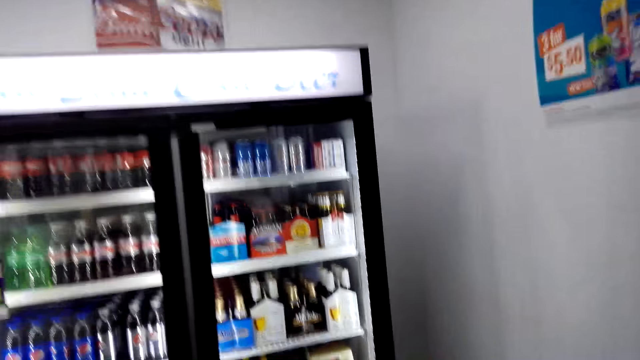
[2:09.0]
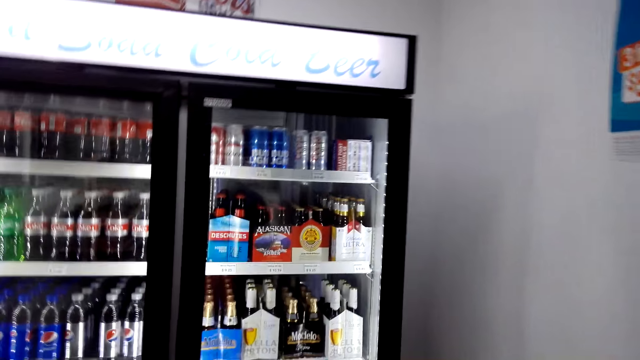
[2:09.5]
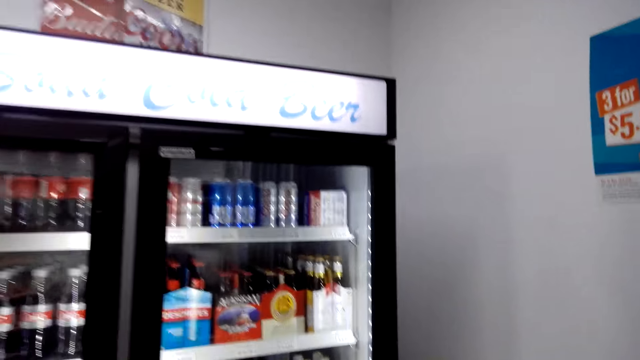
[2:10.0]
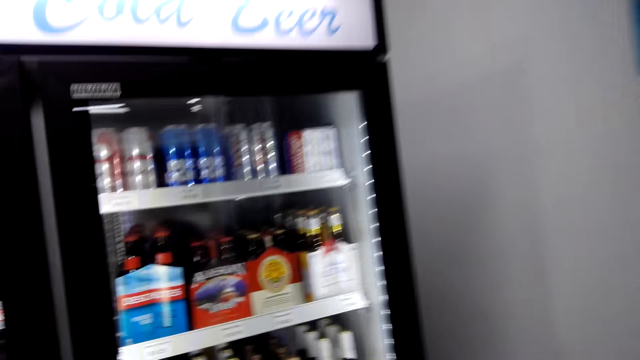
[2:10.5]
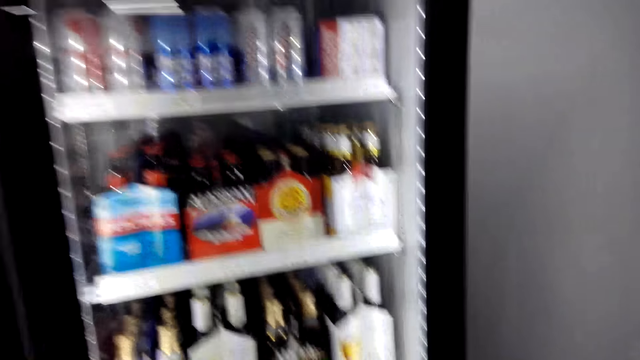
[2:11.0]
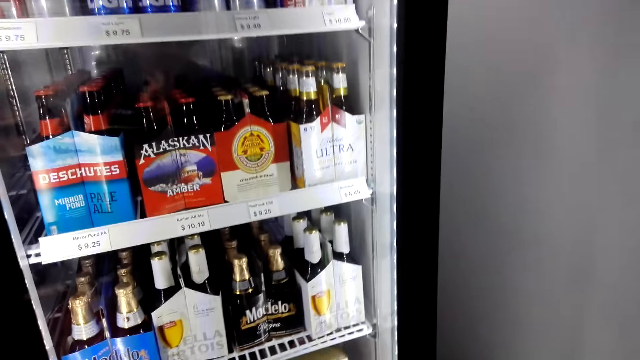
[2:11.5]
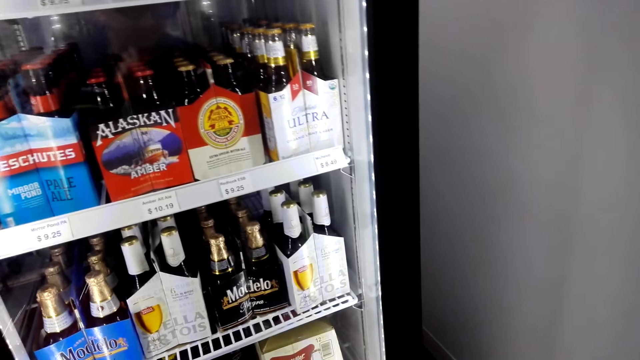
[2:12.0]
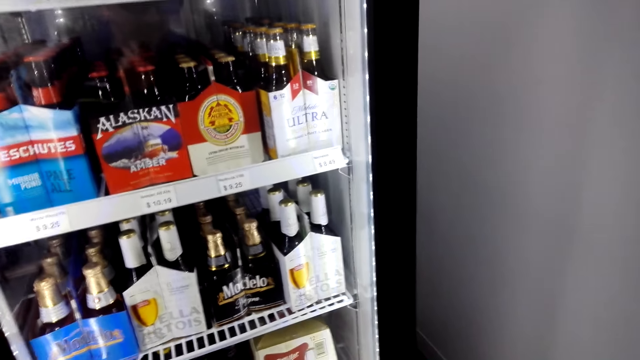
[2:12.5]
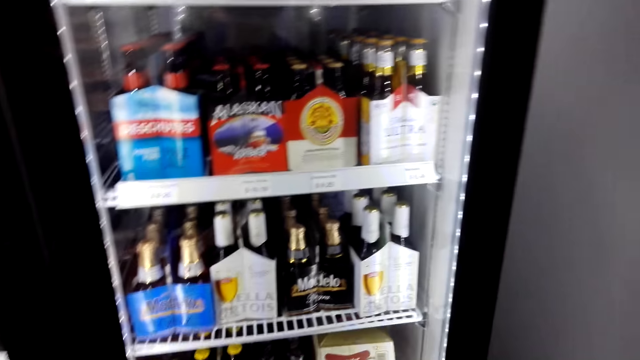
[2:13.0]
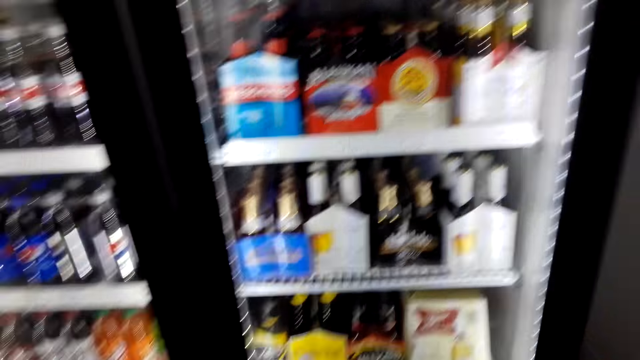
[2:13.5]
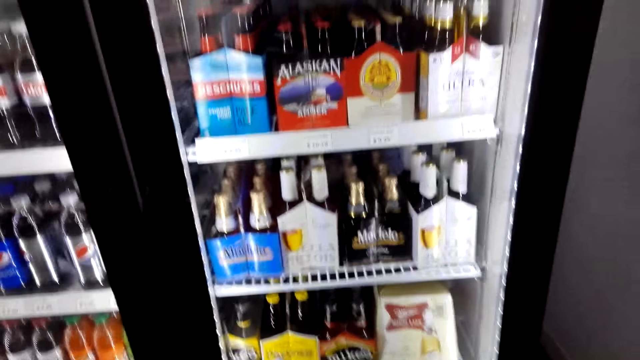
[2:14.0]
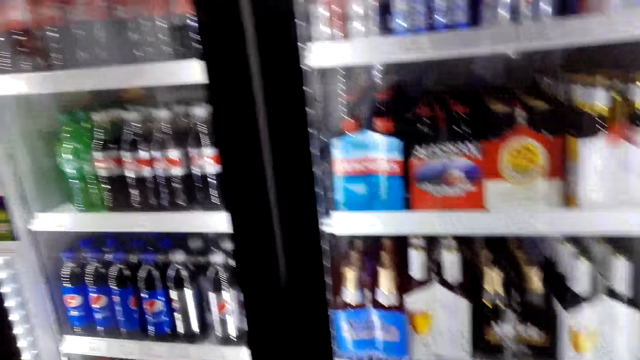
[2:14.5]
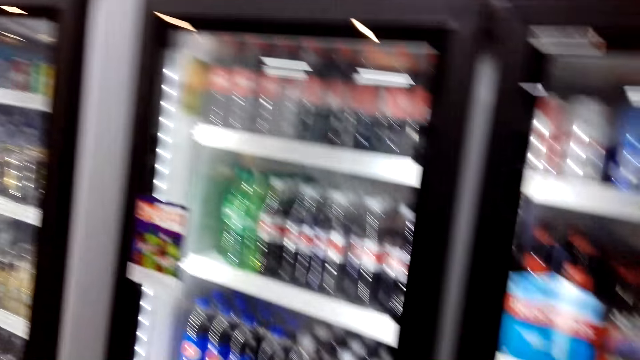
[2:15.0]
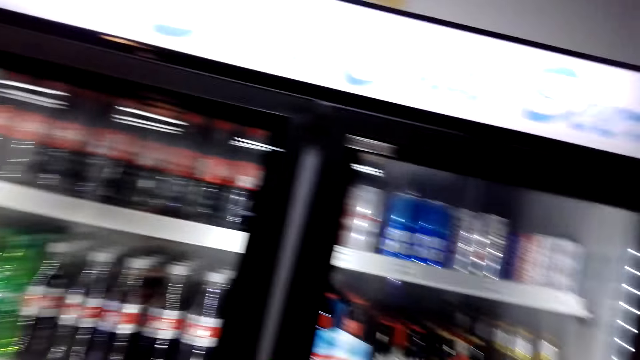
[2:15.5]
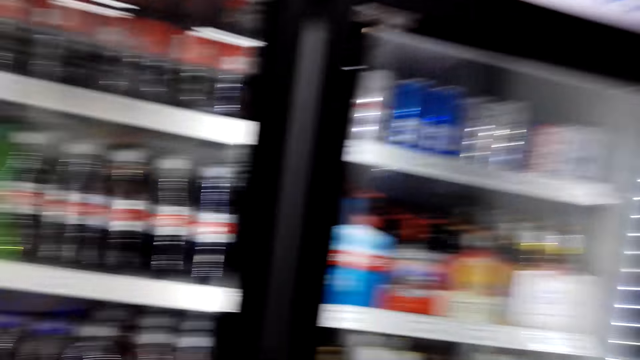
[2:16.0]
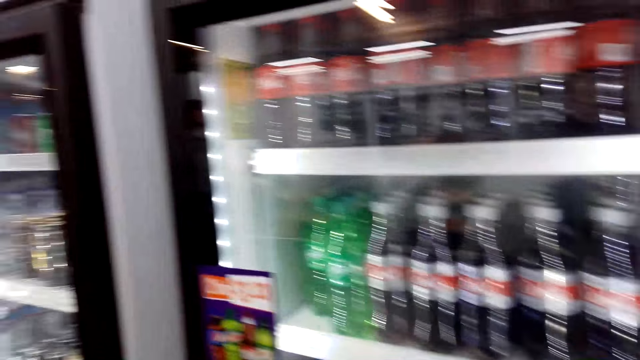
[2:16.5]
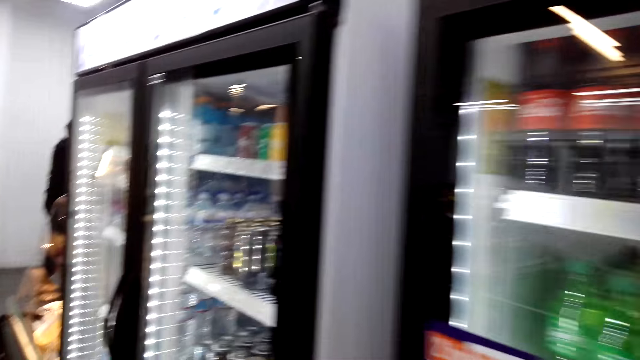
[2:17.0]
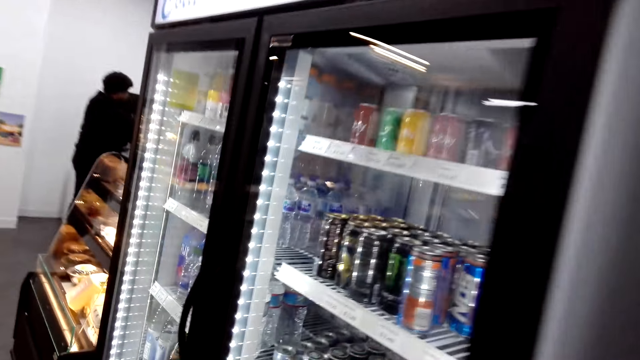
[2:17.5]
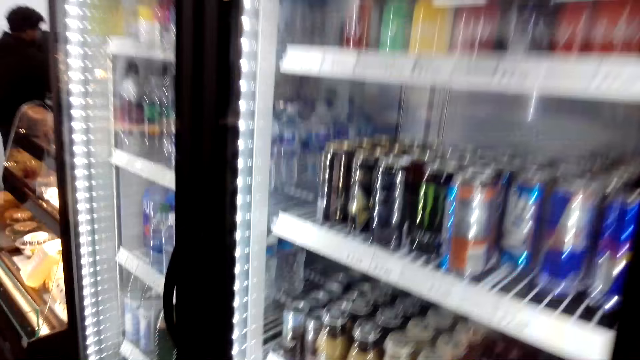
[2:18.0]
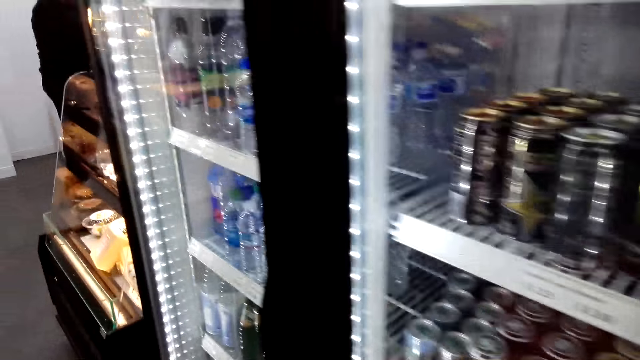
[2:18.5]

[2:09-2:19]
The camera wearer looks at the fridge.

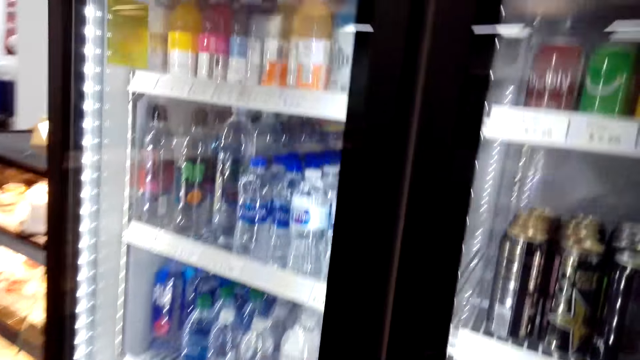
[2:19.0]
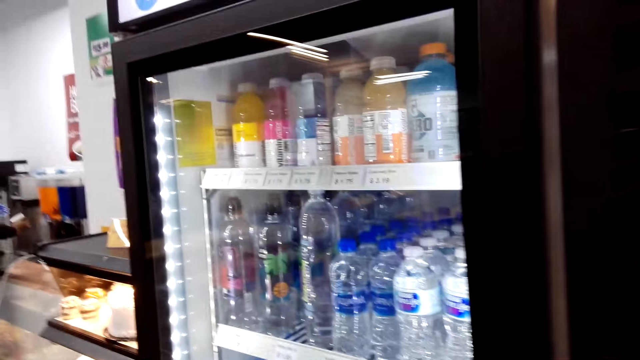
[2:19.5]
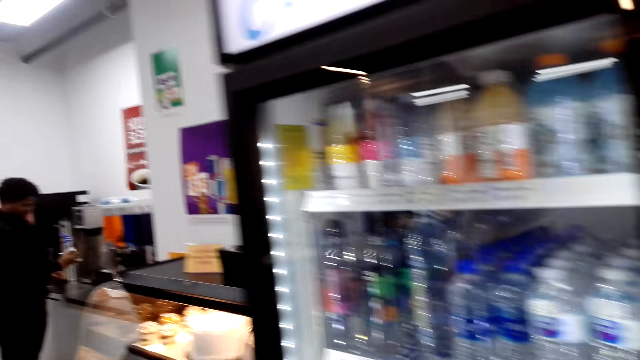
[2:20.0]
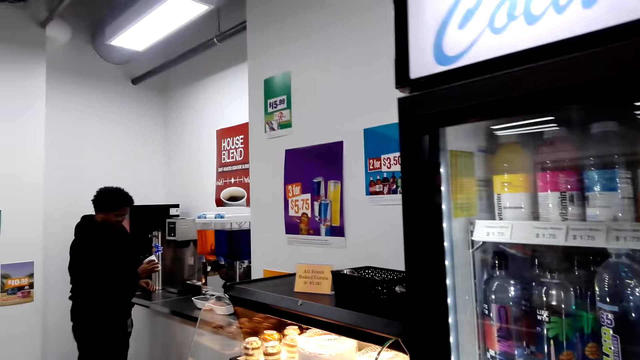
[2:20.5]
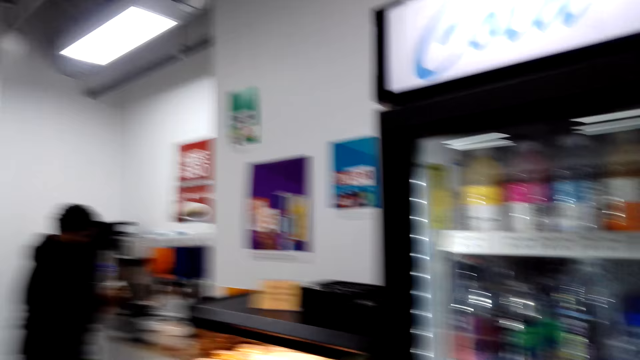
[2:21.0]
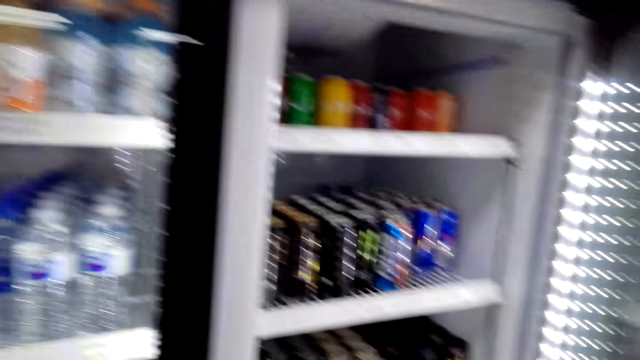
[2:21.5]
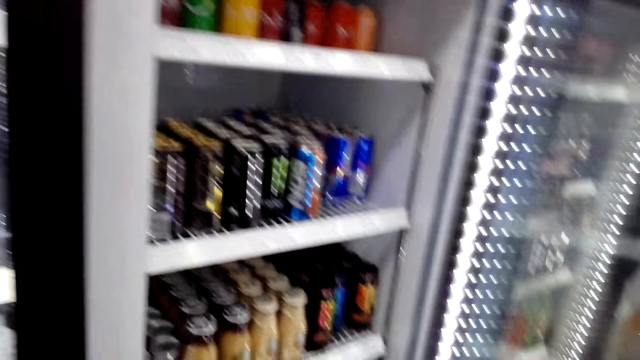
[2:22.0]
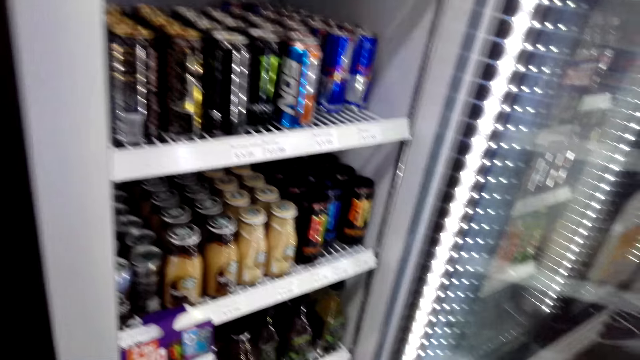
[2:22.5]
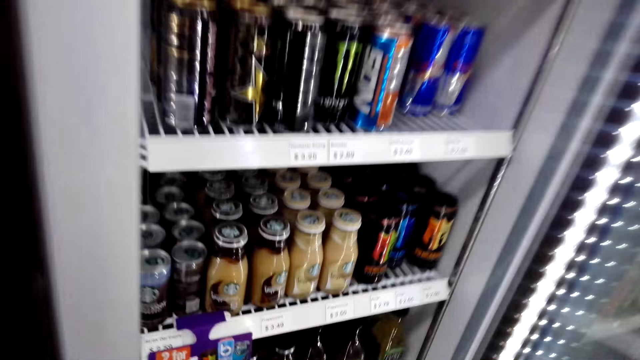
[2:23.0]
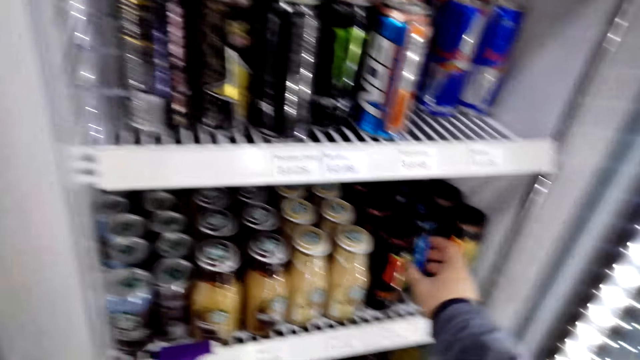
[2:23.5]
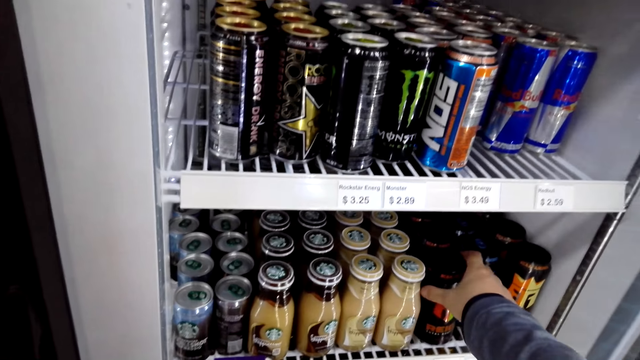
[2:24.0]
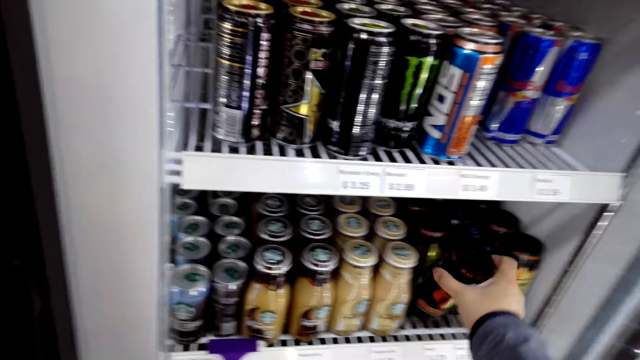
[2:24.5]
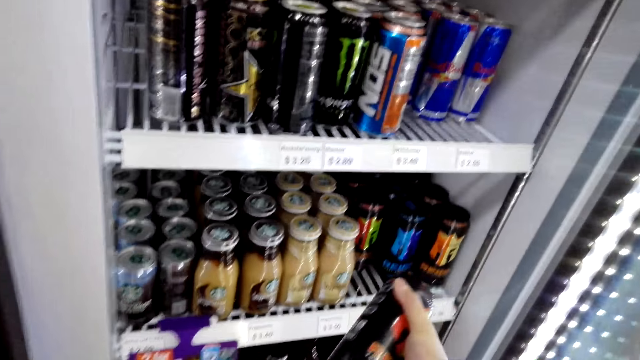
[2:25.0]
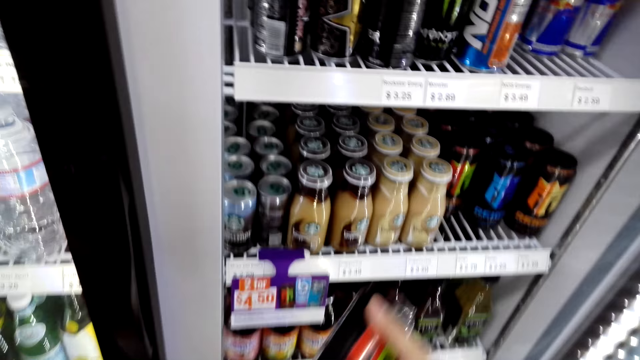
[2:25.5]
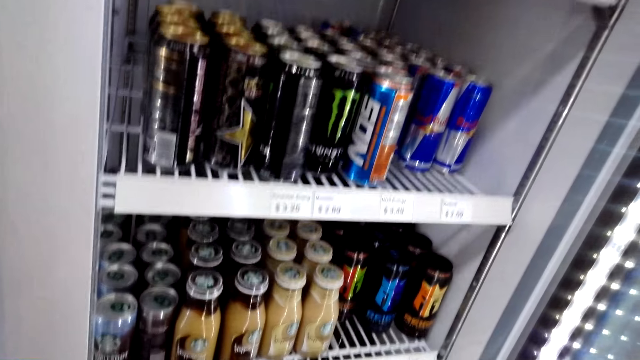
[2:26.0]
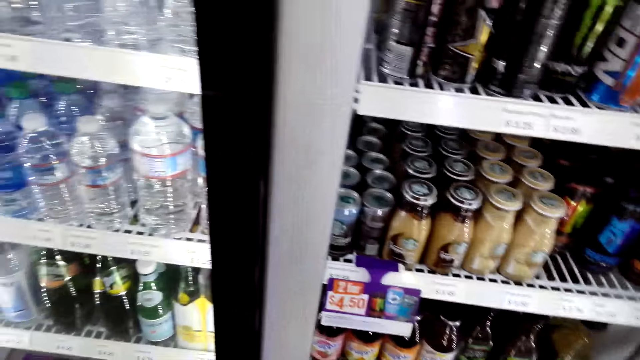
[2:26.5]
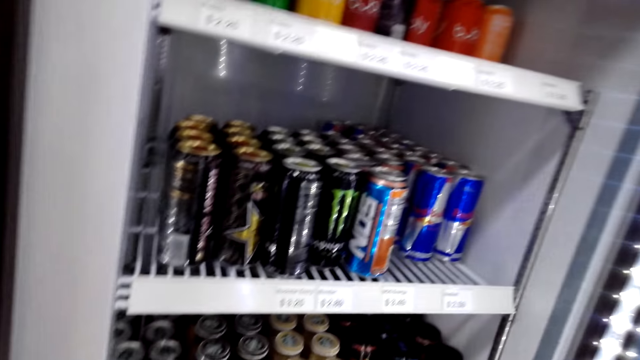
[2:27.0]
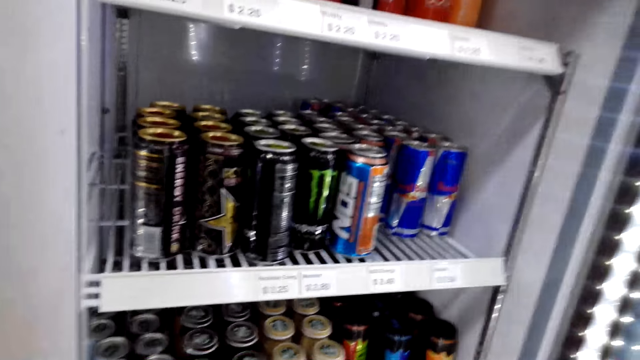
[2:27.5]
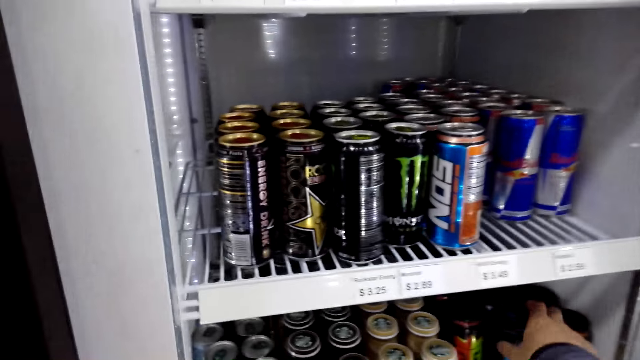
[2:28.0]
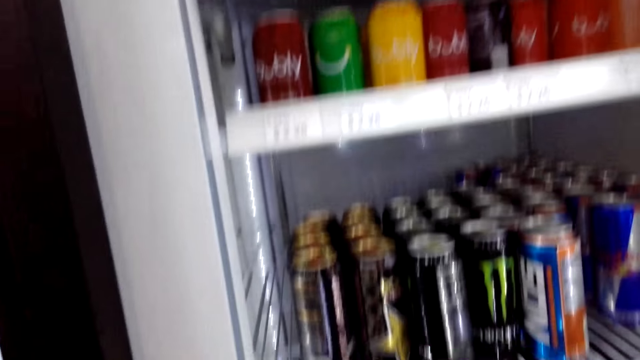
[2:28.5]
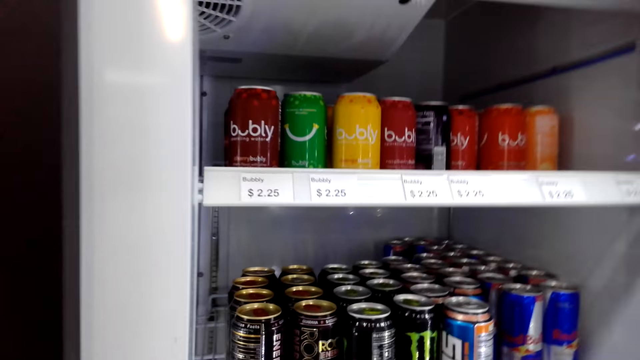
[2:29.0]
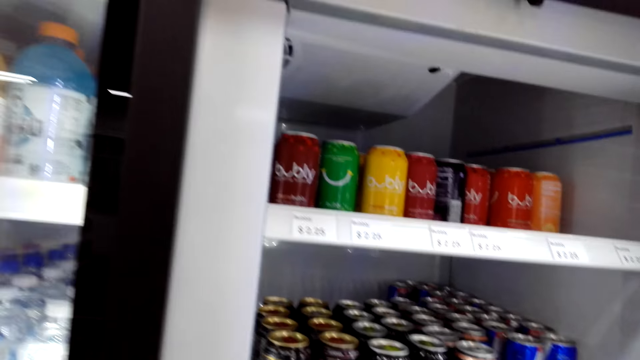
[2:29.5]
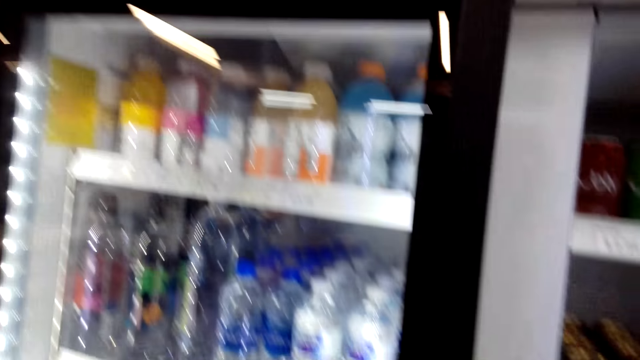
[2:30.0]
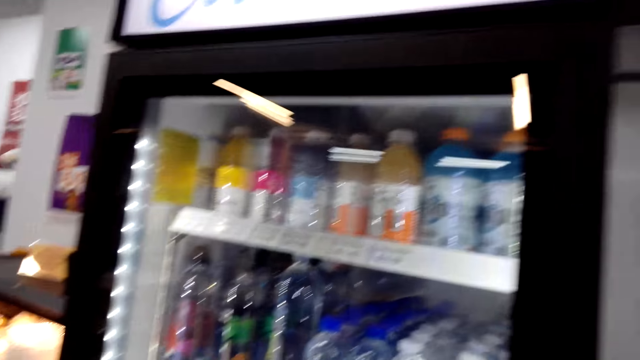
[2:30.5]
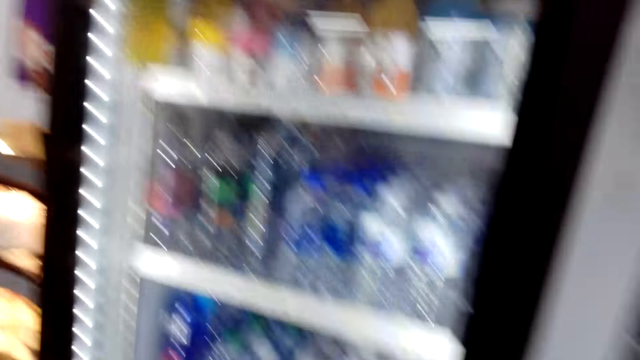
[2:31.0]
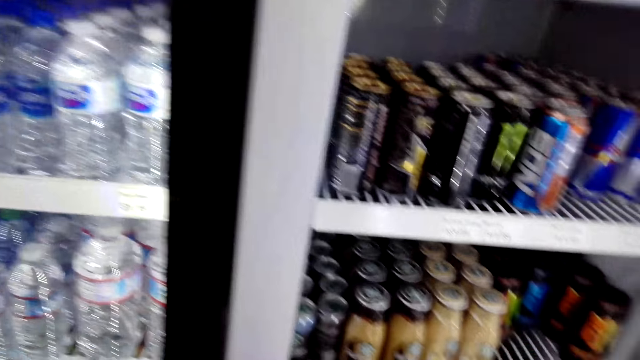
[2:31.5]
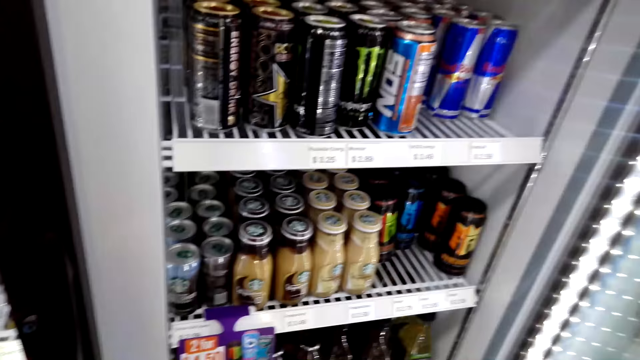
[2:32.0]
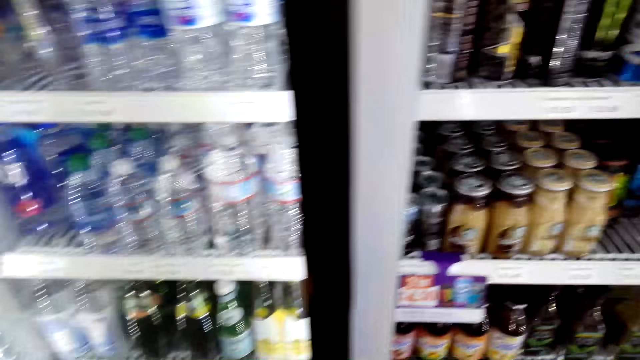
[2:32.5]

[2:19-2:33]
The camera wearer opens the fridge. They take an energy drink from the fridge.
